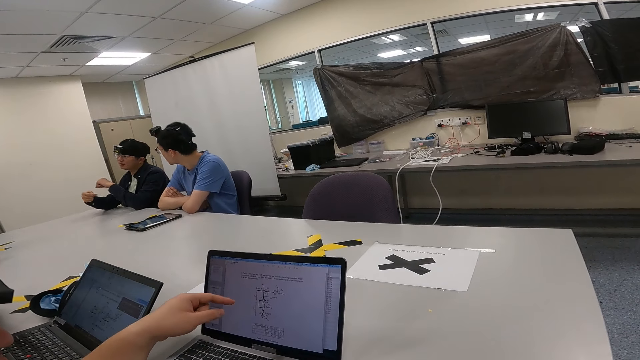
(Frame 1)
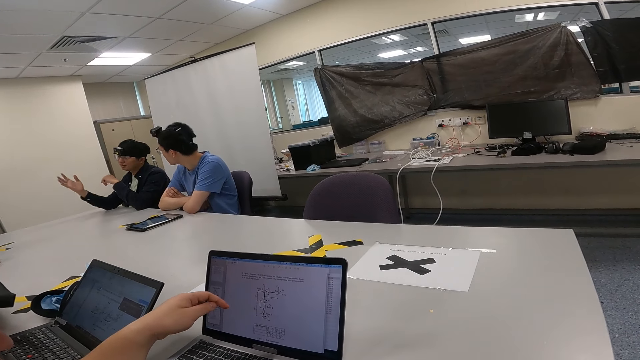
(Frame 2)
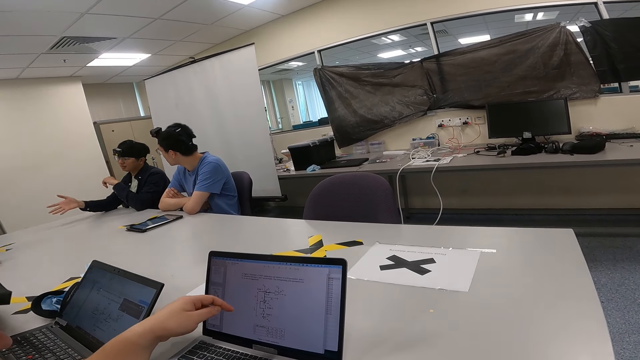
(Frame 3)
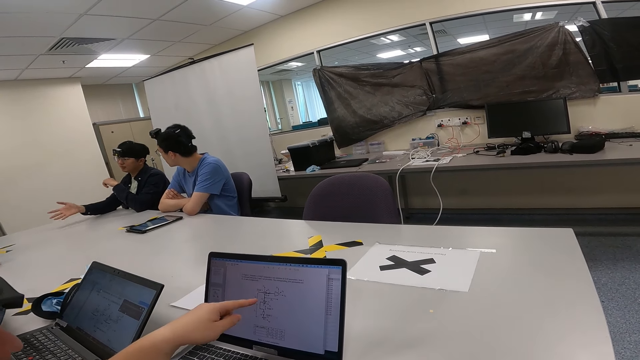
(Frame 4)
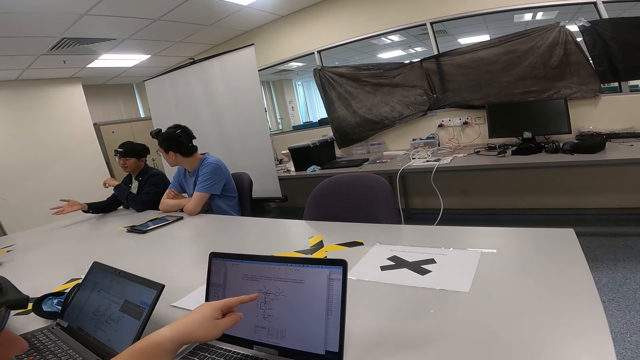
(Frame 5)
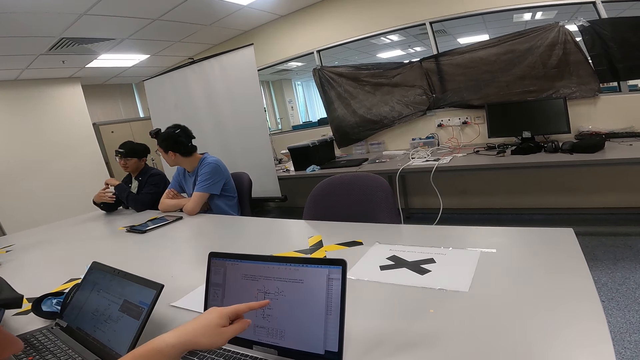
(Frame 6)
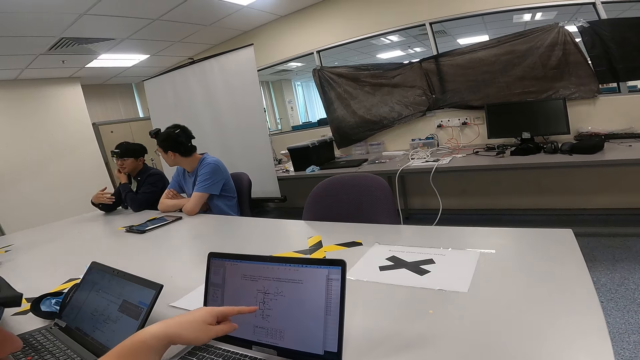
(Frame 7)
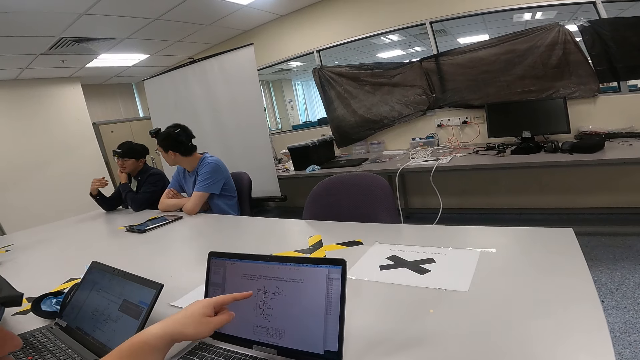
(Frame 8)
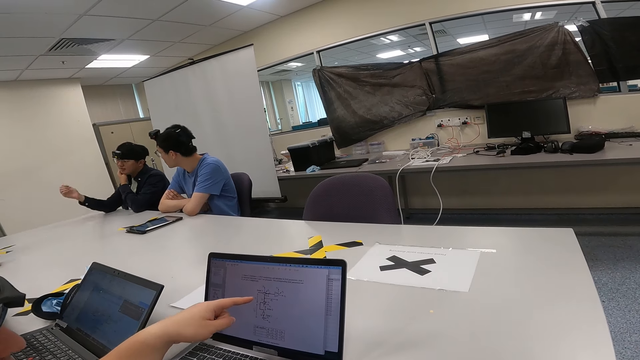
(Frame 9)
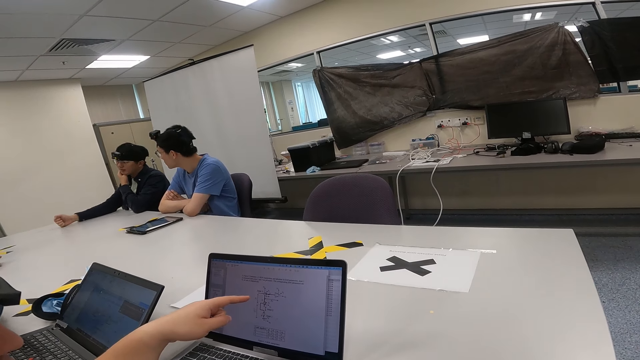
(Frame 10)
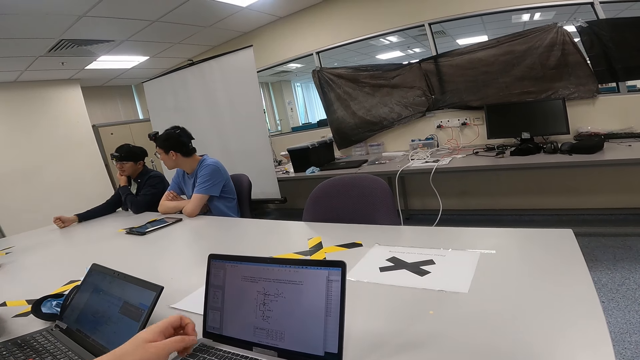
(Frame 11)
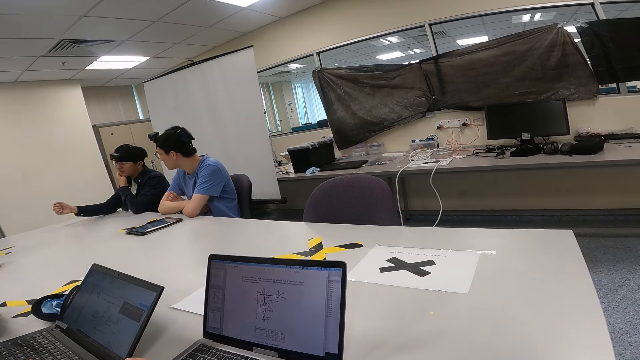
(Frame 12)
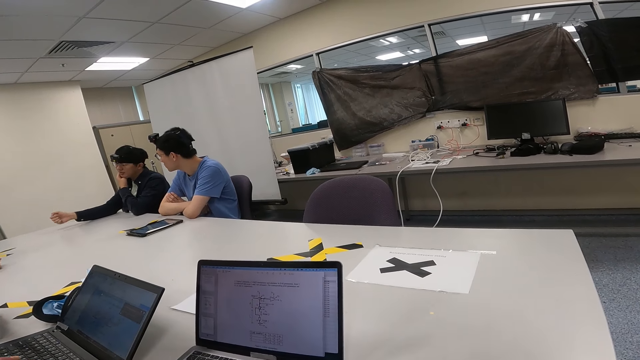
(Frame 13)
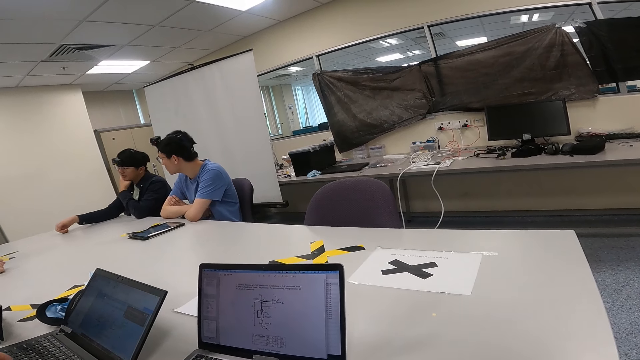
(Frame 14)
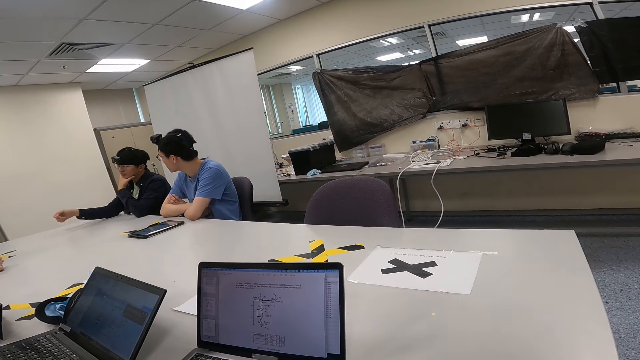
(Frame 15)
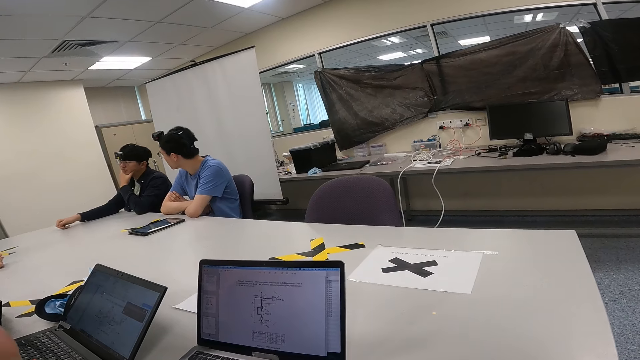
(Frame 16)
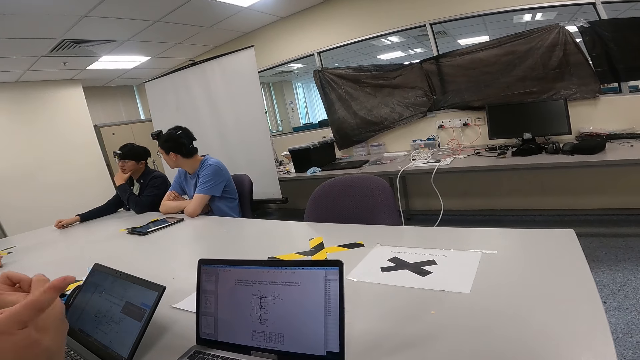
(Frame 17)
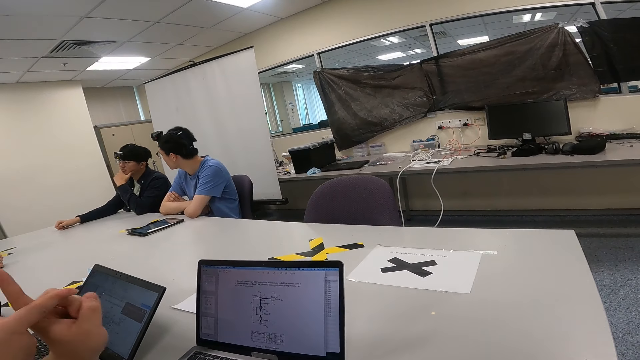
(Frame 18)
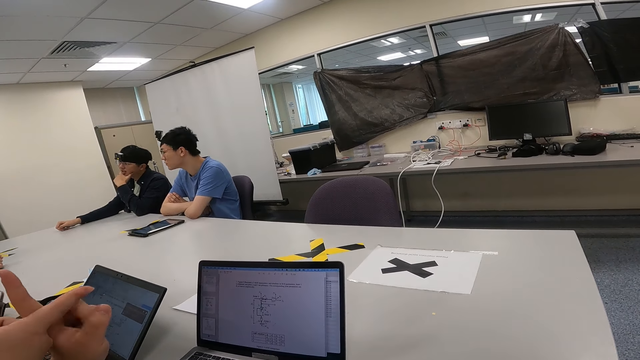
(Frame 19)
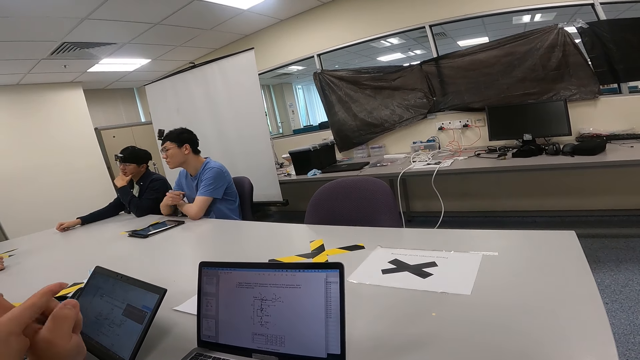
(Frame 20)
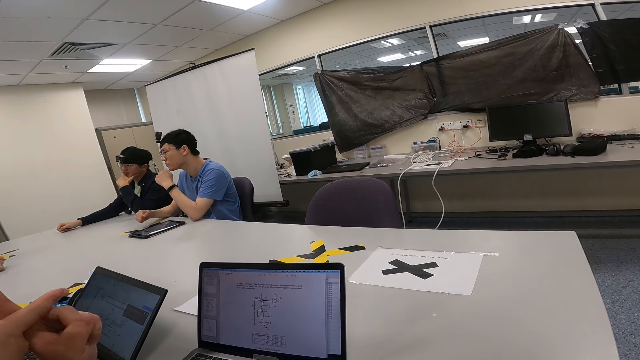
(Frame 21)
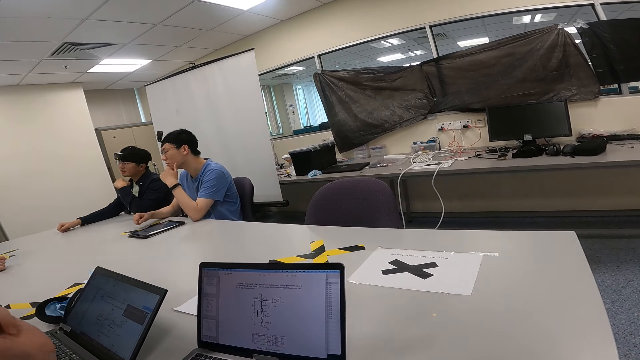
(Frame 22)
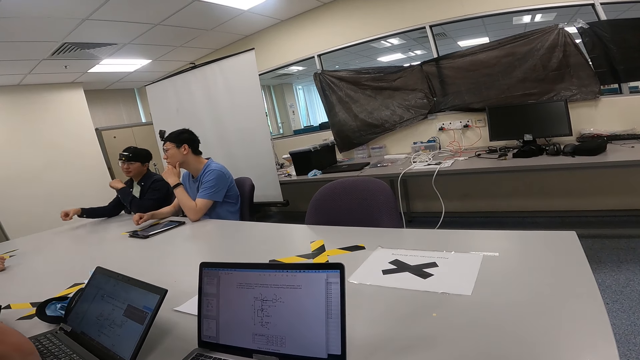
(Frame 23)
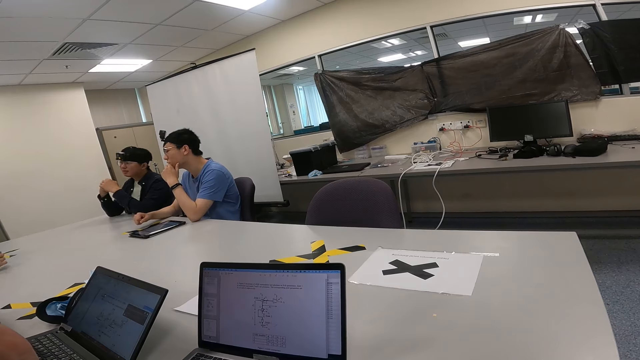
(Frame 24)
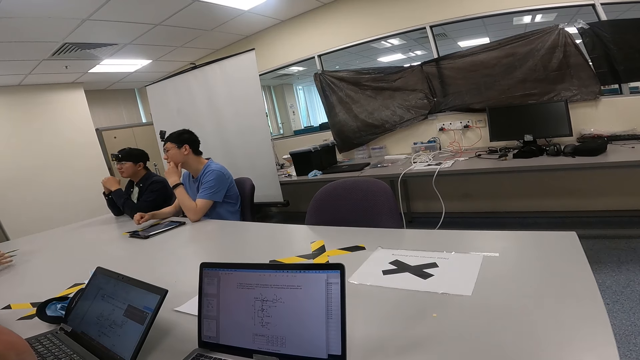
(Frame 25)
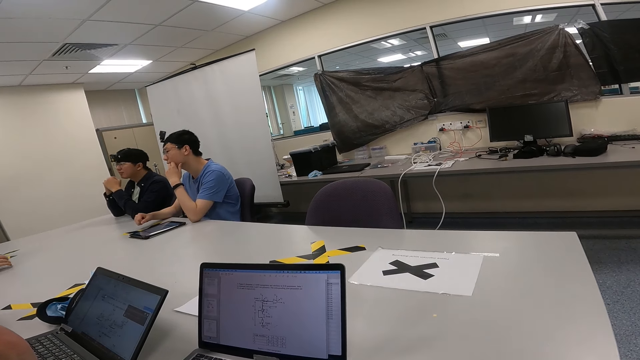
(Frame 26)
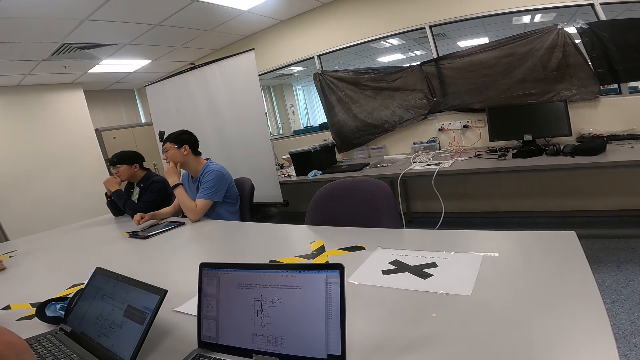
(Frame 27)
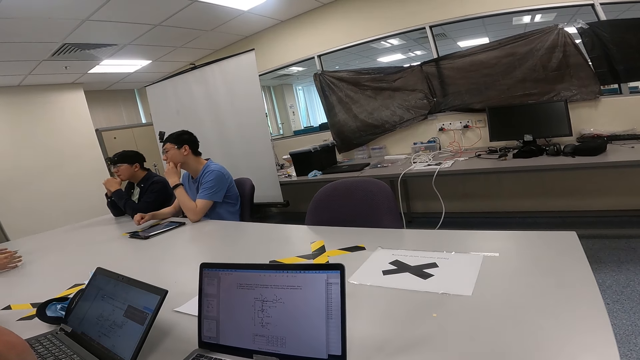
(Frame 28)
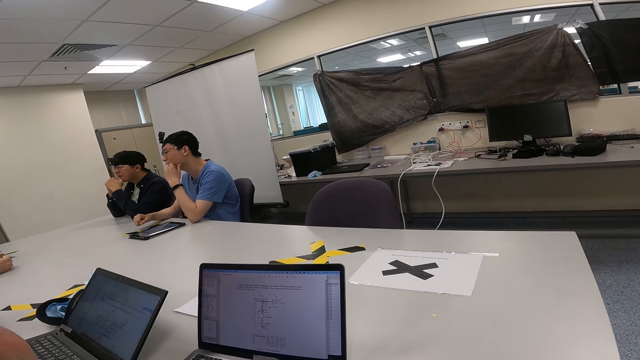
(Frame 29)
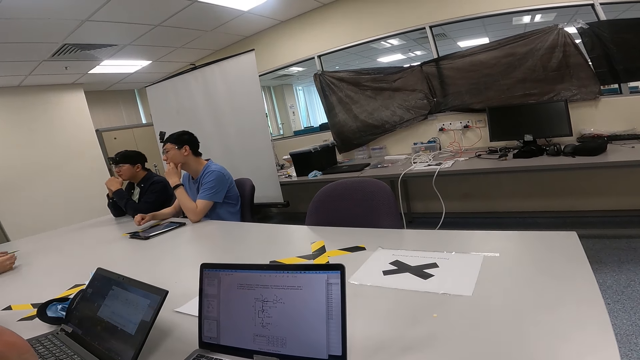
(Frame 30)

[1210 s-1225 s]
A person touches the chin. The person holds the chin. Another person puts the hands together. A third person moves the hands on the table.

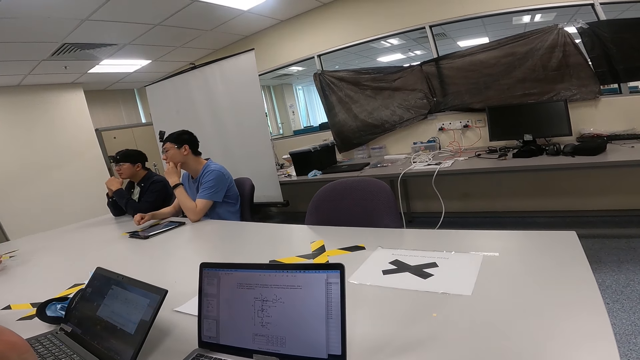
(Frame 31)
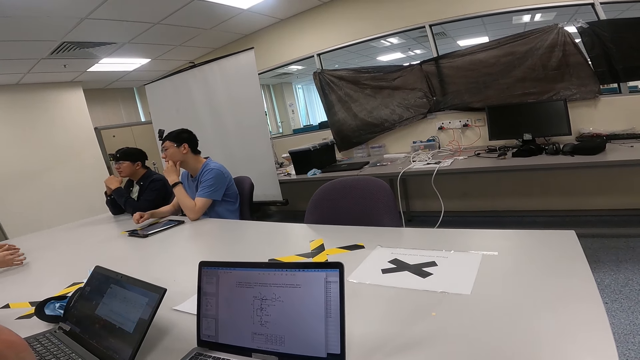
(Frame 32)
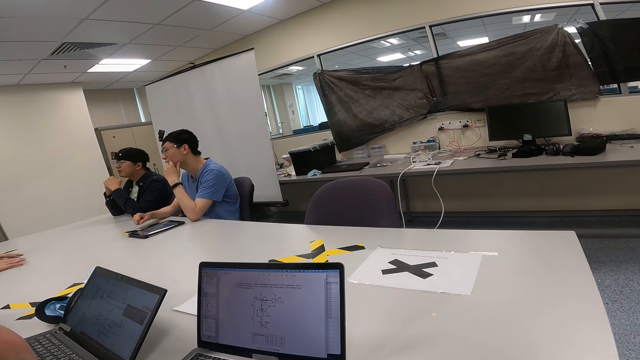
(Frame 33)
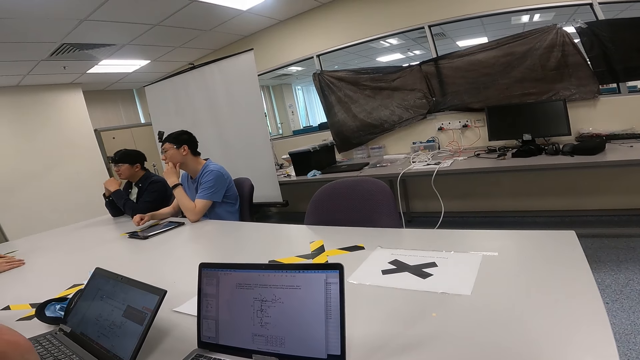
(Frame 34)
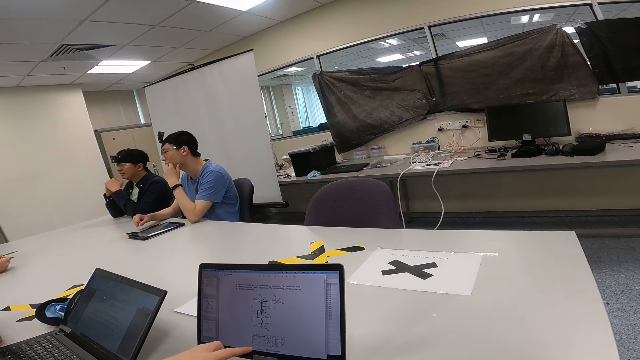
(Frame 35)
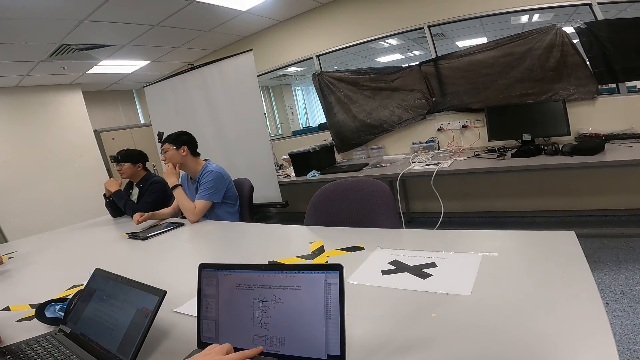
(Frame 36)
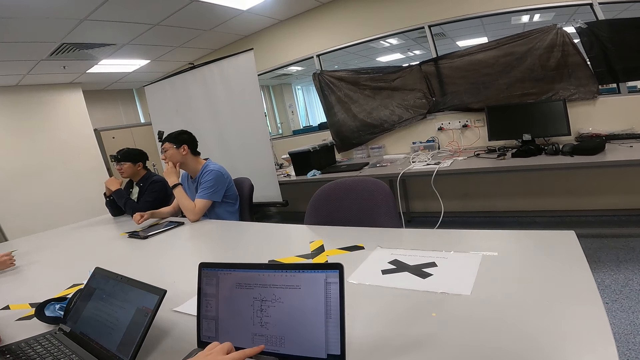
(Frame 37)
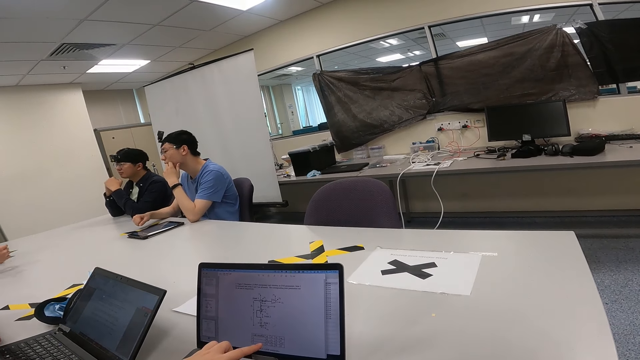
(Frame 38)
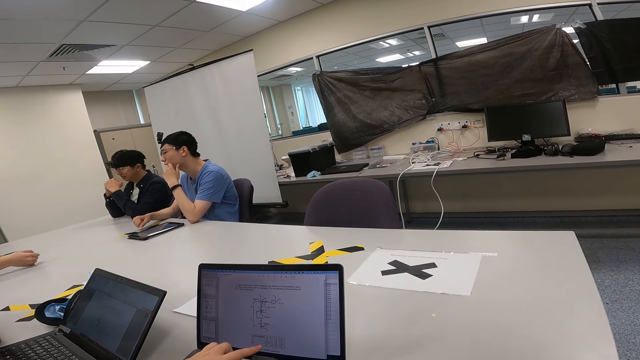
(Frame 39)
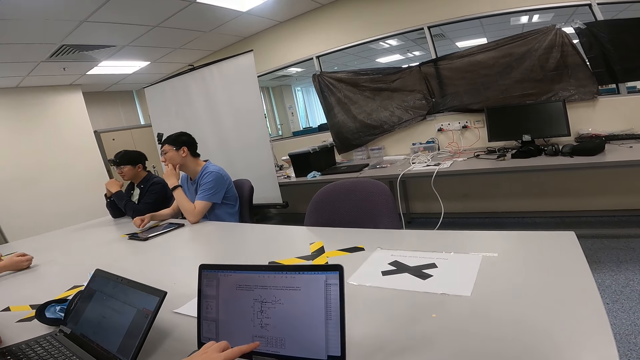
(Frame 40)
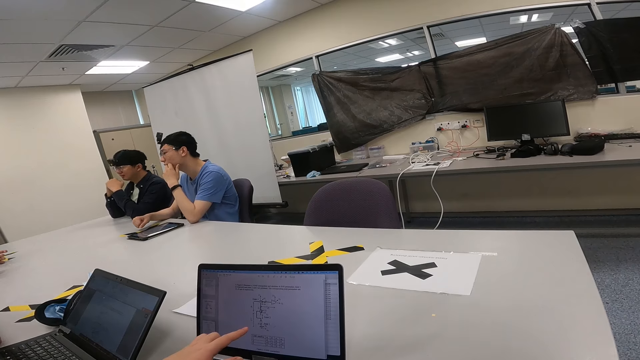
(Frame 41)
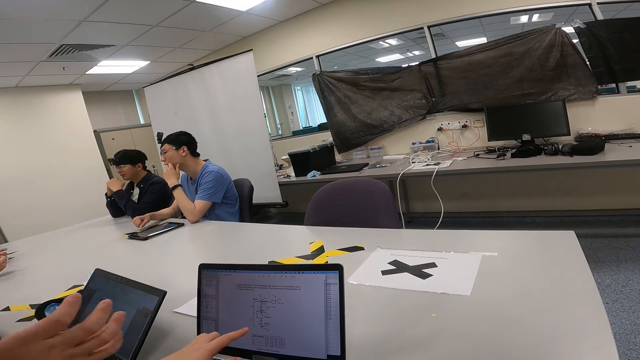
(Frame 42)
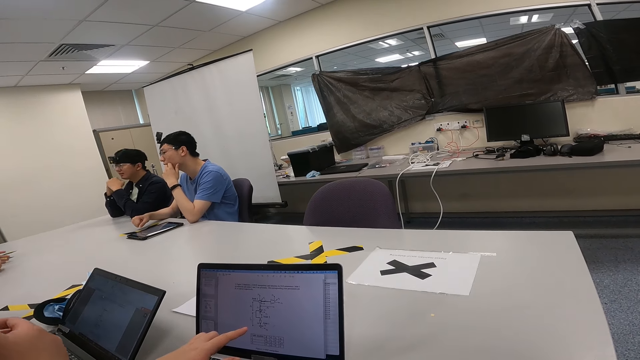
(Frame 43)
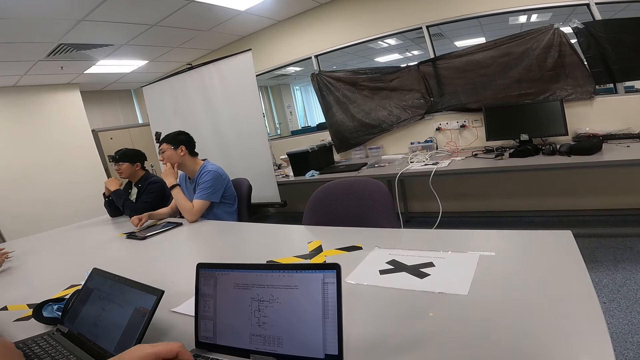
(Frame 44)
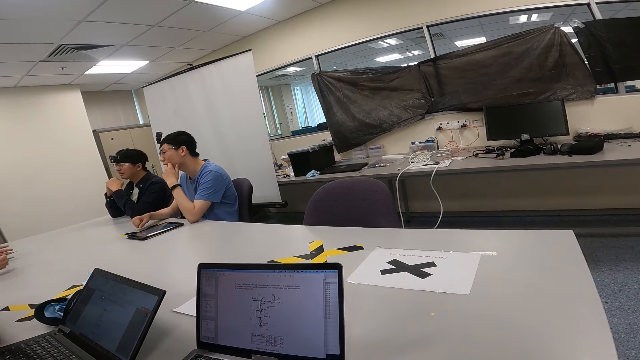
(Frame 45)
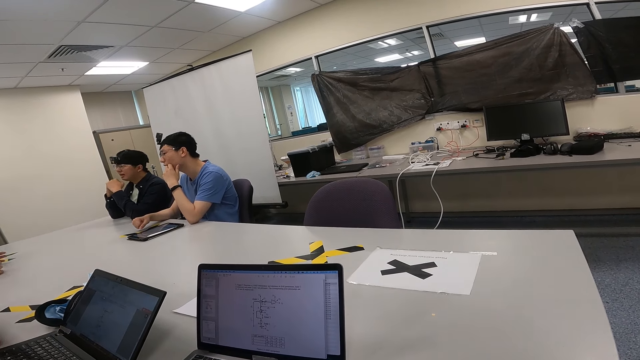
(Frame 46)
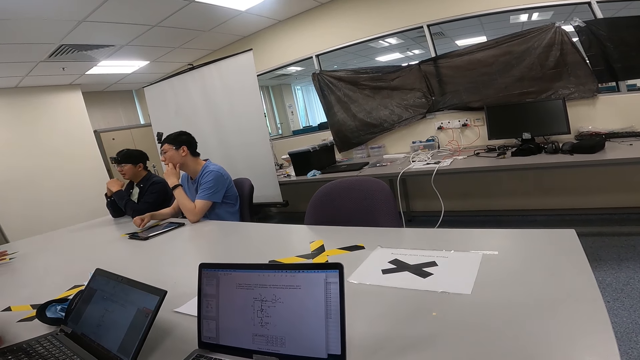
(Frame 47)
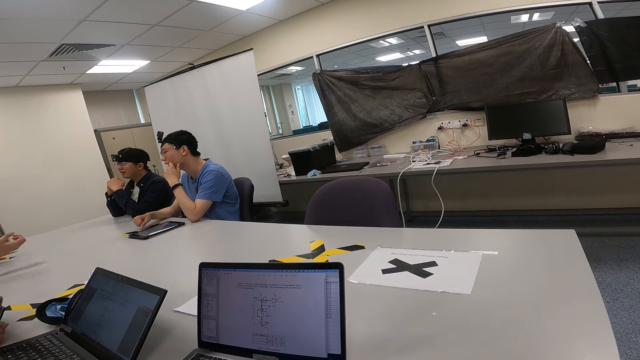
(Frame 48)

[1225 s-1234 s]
A person nods the head while talking. The camera wearer touches the laptop. Another person moves the hand on the table. A third person moves the hand to the laptop.
